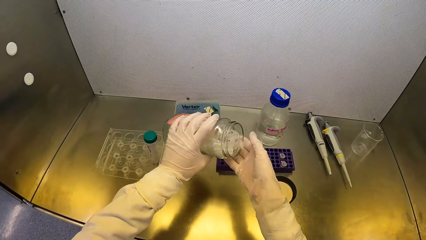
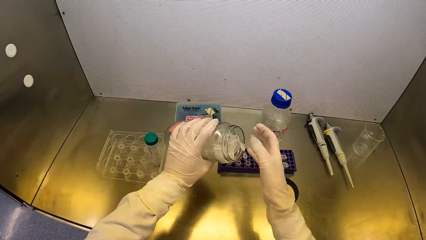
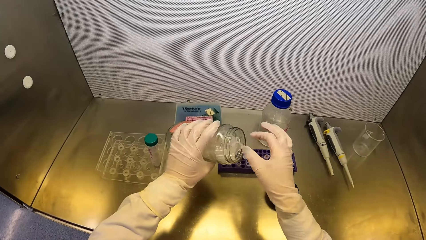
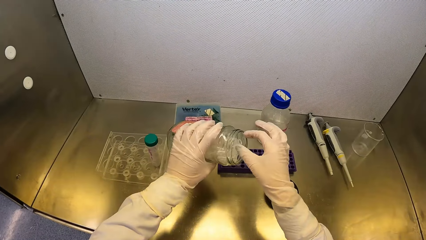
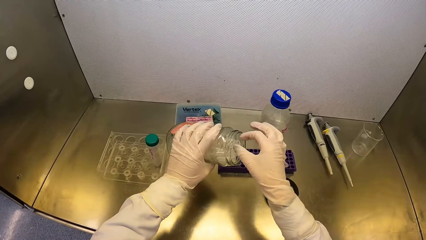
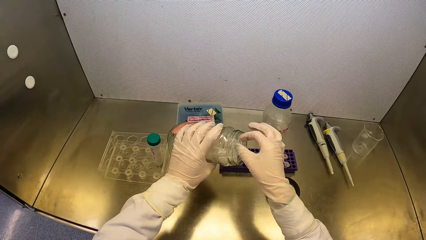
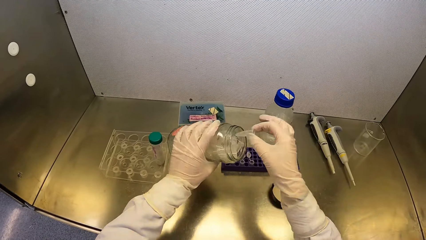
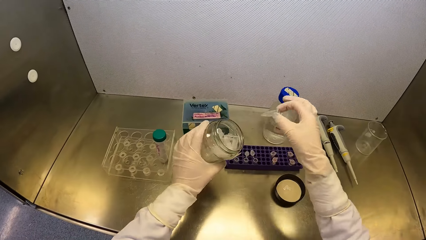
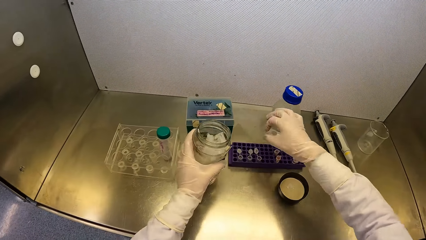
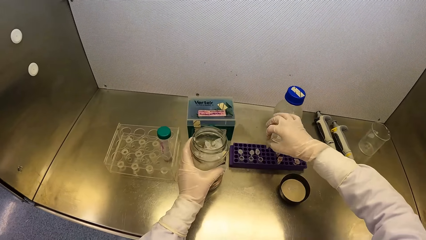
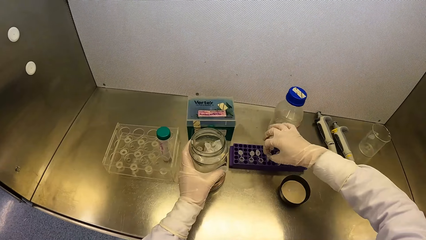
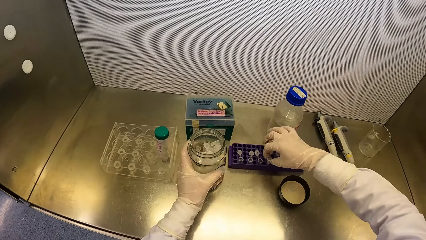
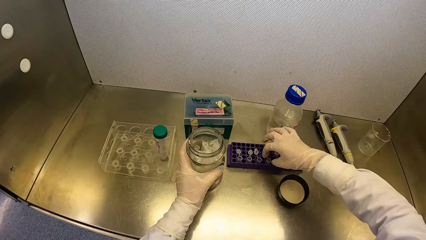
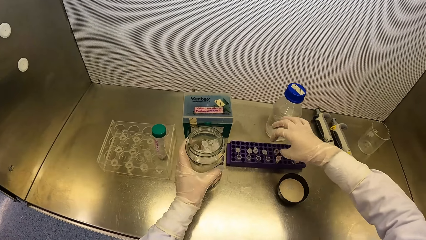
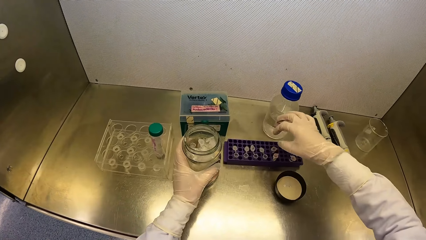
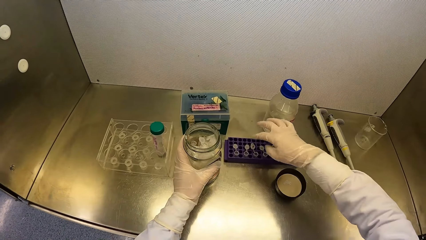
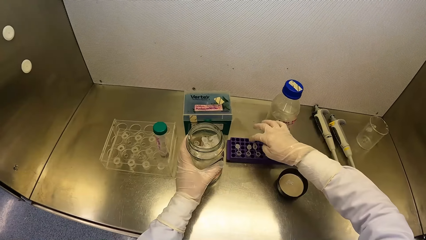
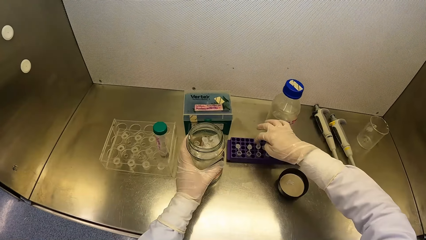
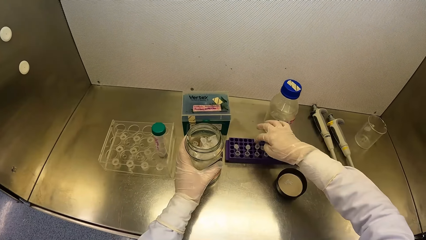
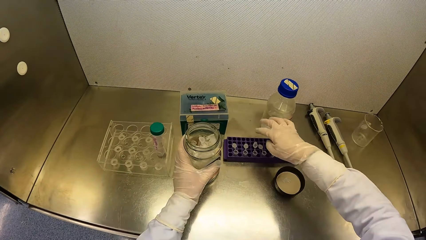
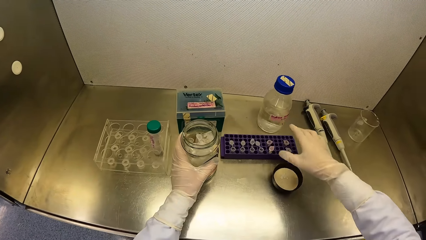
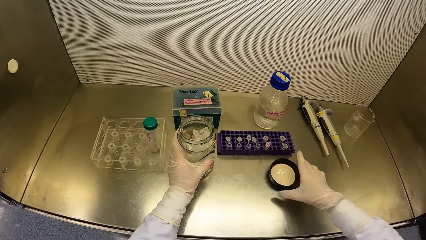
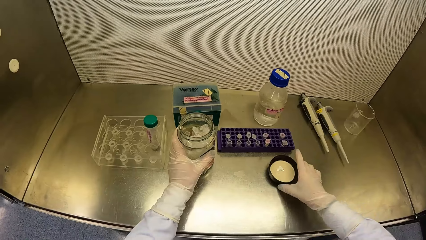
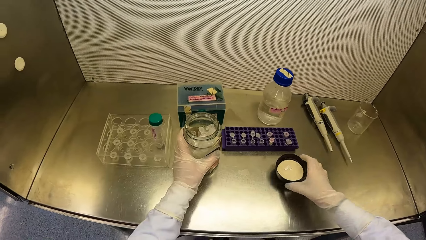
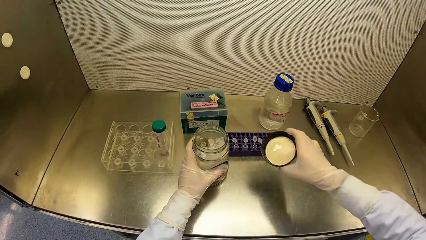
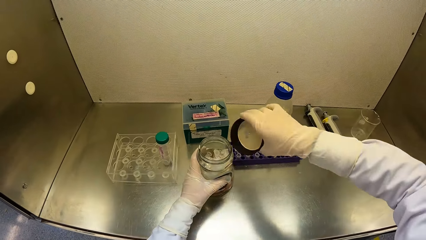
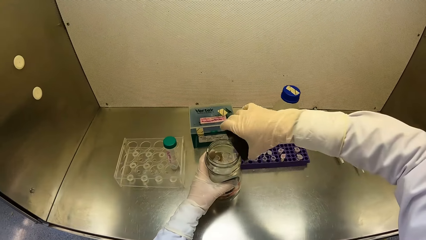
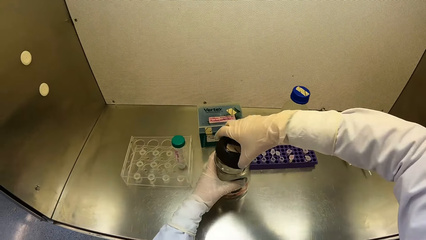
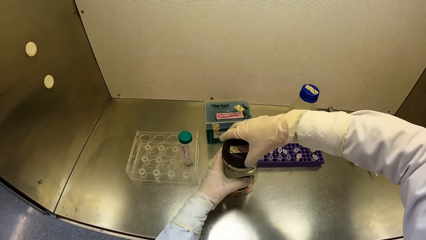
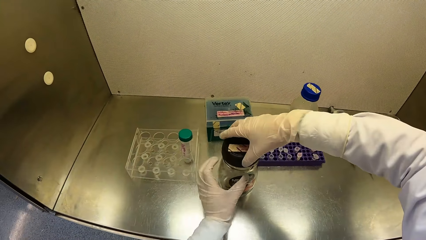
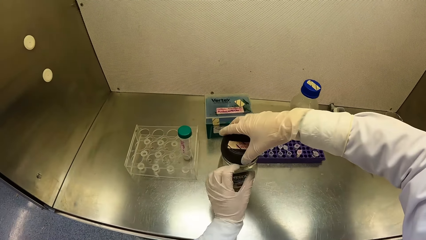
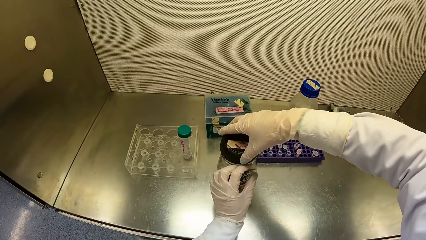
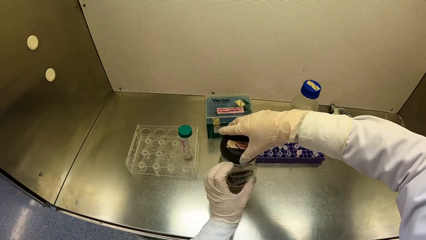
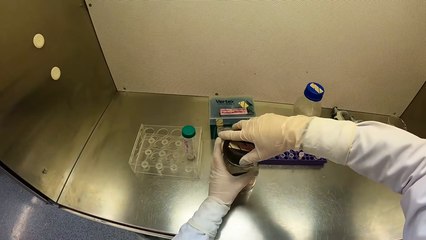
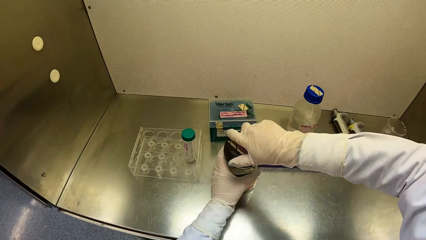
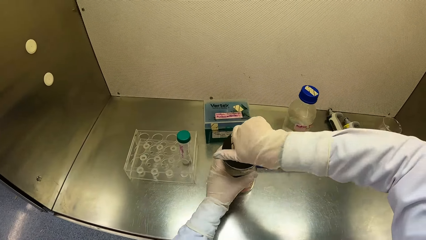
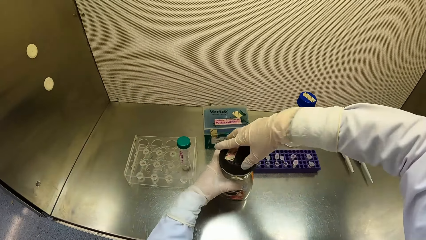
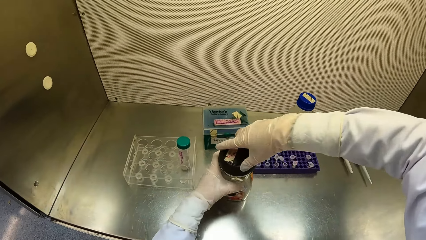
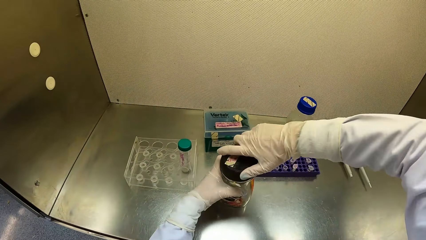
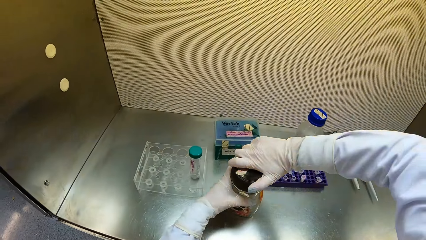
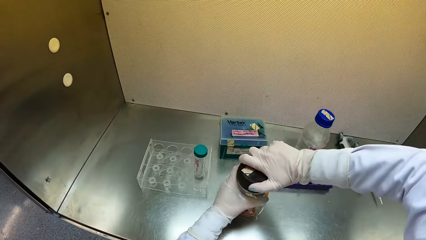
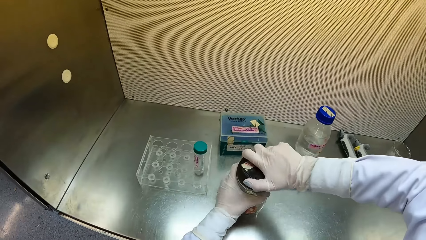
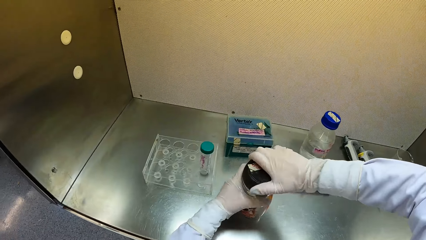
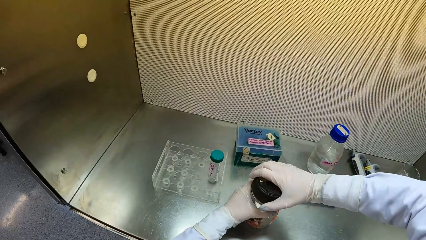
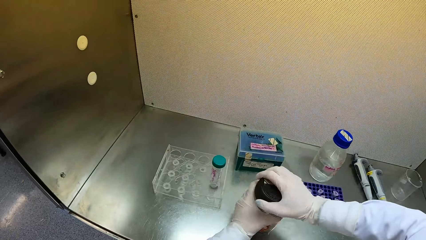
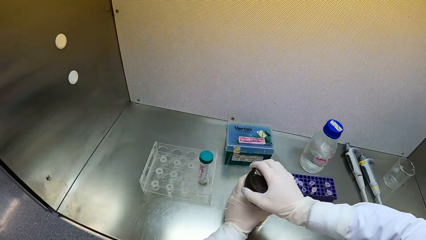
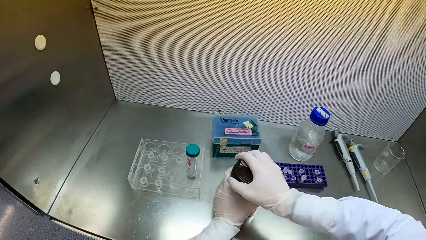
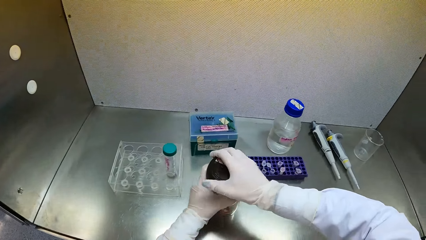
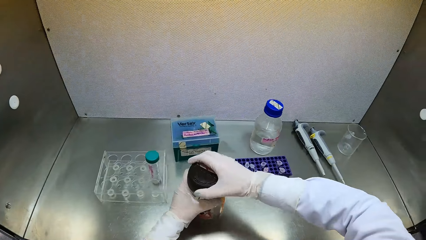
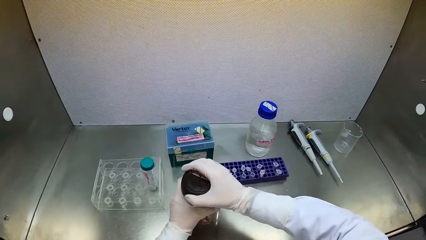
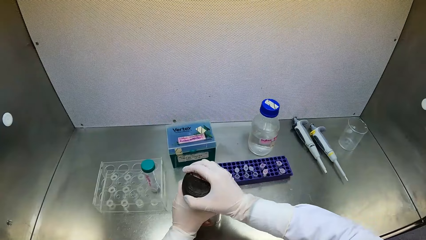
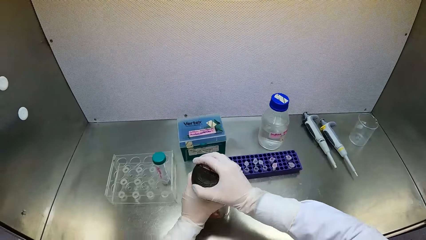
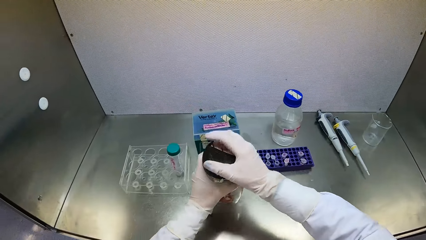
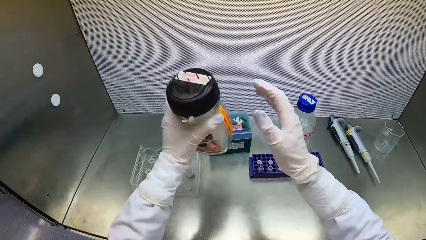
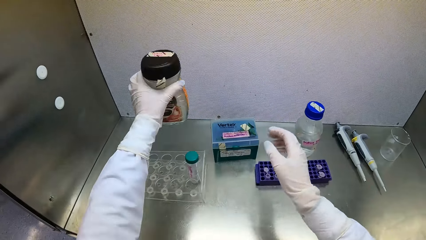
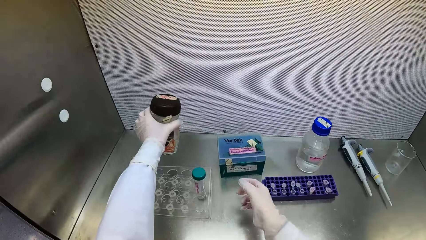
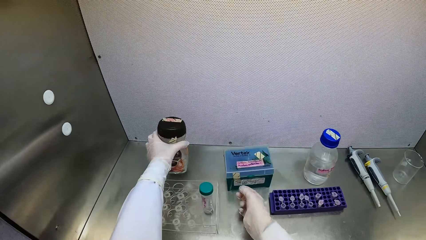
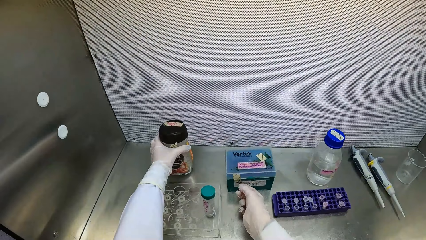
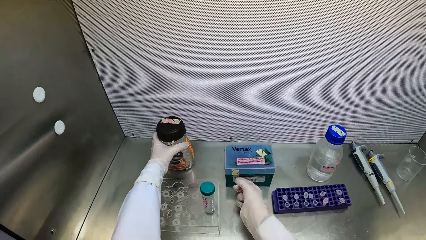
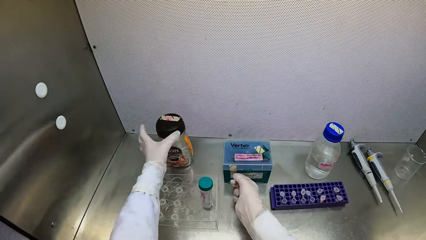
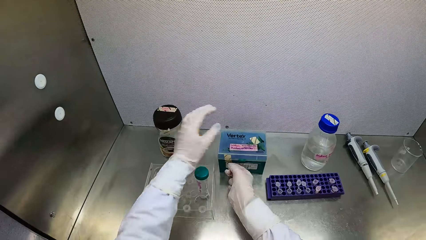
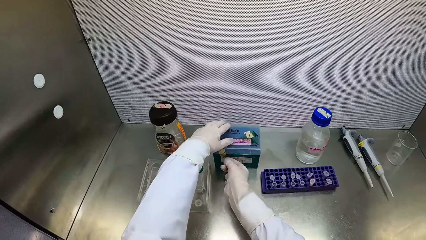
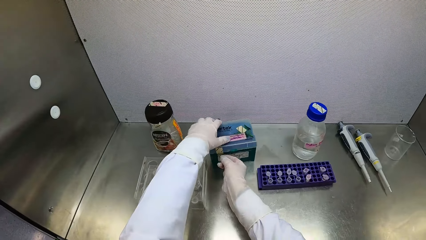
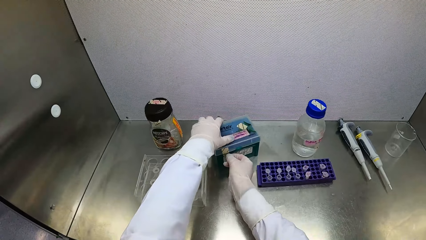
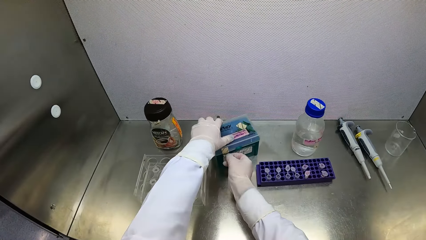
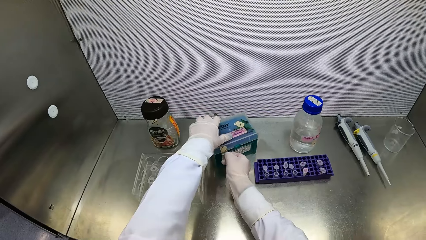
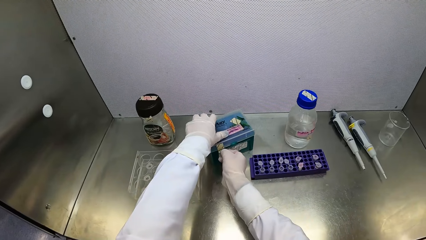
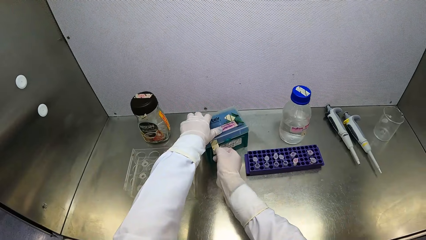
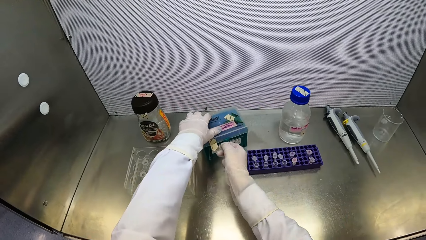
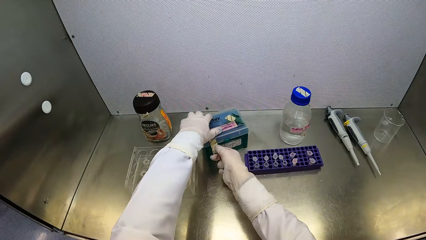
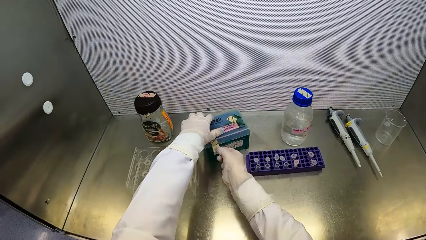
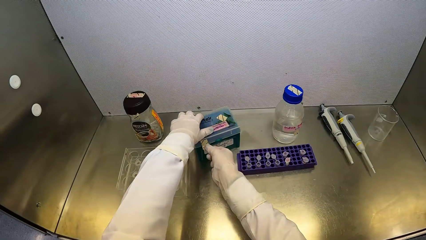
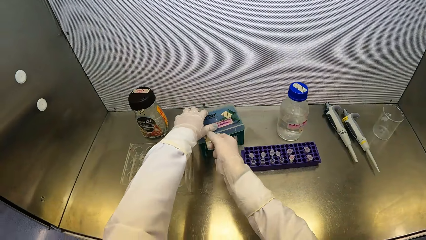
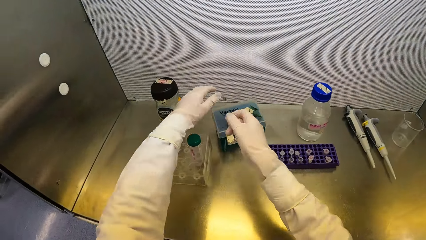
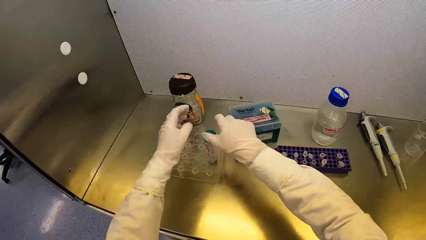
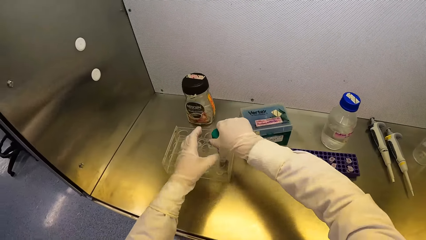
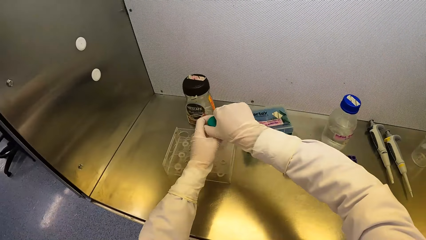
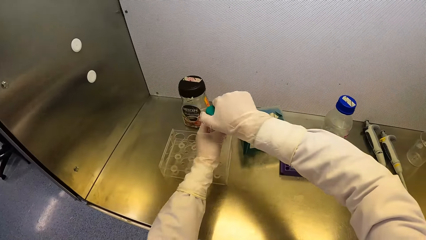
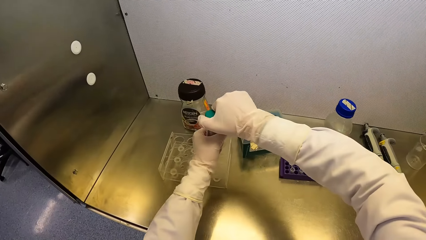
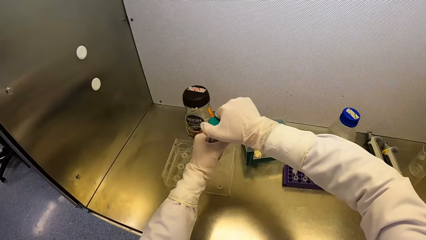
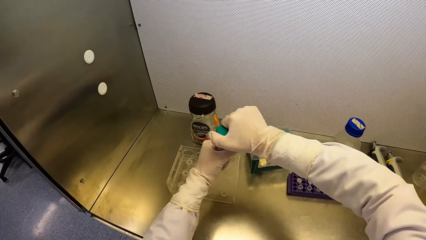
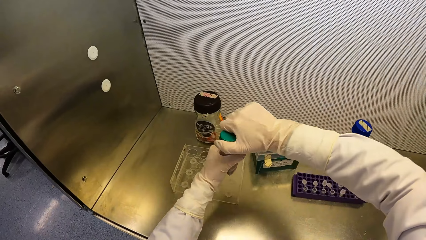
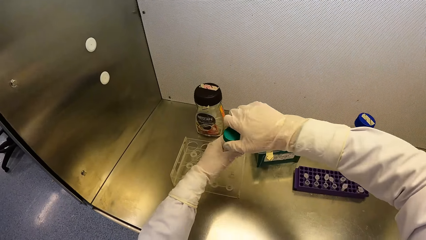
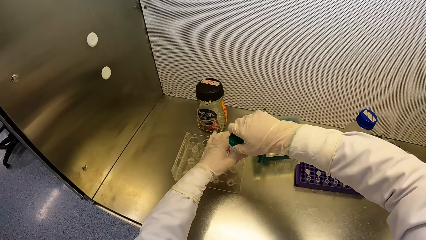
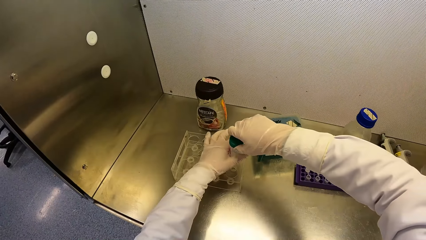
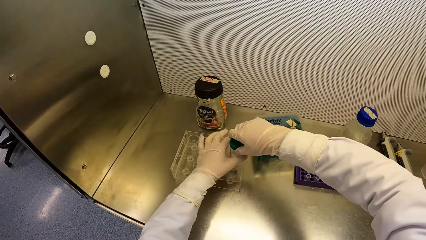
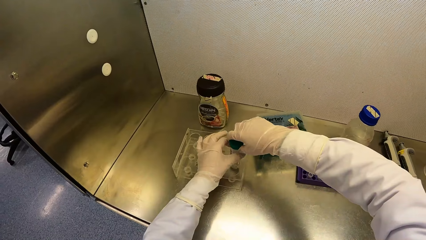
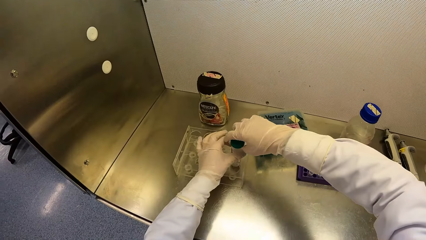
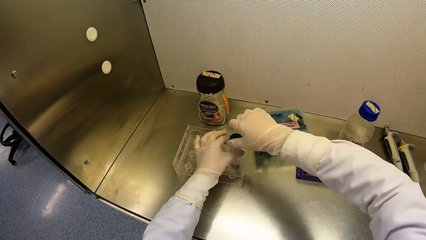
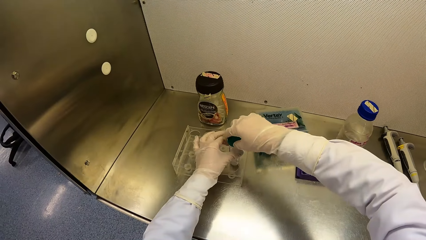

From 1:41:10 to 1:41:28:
The camera wearer picks a microtube from the jar of microtubes with his right hand. He places the jar of microtubes on the metal surface with his left hand. He puts the microtube in the purple microtube rack with his right hand. He adjusts the microtube in the purple microtube rack with his right hand. He picks the cover of the jar of microtubes from the metal surface with his right hand. He closes the jar of microtubes with the cover of the jar of microtubes in his right hand. He shifts the paper seal on the jar of microtubes with his left hand. He holds the jar of microtubes with his left hand. He tightens the cover of the jar of microtubes on the jar of microtubes with his right hand. He picks the jar of microtubes from the metal surface with his left hand. He places the jar of microtubes on the metal surface with his left hand. He adjusts a drug pack with his right hand. He adjusts the drug pack with his left hand. He pulls a paper seal on the drug pack with his right hand. He picks a jumbo test tube from a test tube rack with his right hand. He holds the jumbo test tube with his left hand. He loosens the cover of the jumbo test tube with his right hand. He puts the jumbo test tube in the test tube rack with both hands. He loosens the cover of the jumbo test tube with his right hand.
